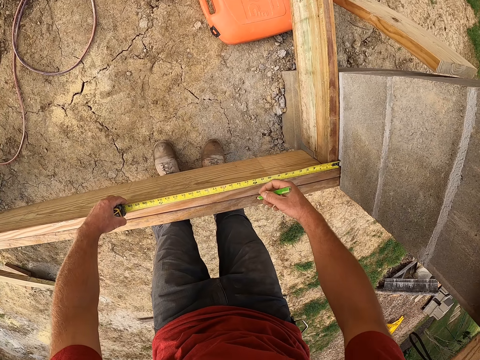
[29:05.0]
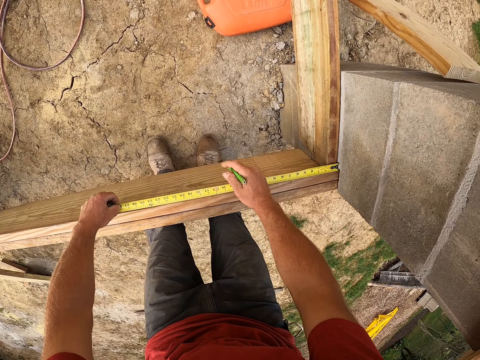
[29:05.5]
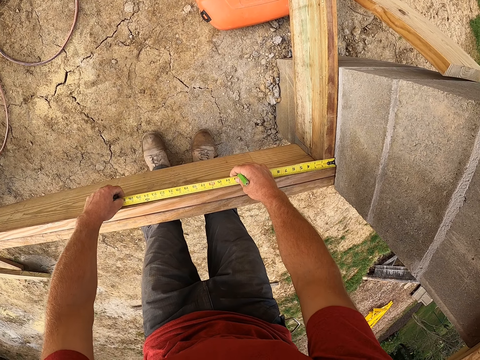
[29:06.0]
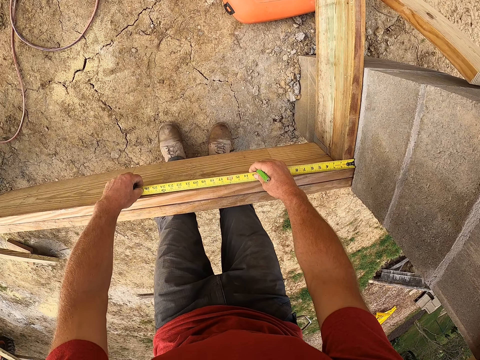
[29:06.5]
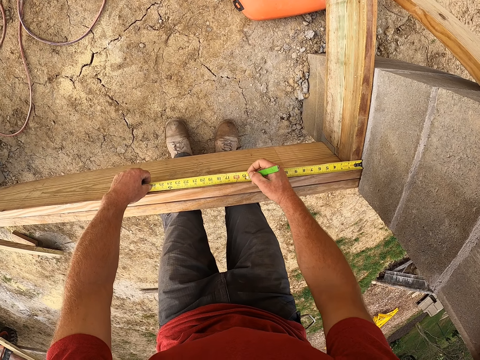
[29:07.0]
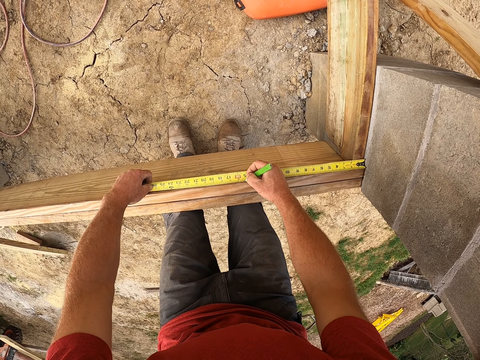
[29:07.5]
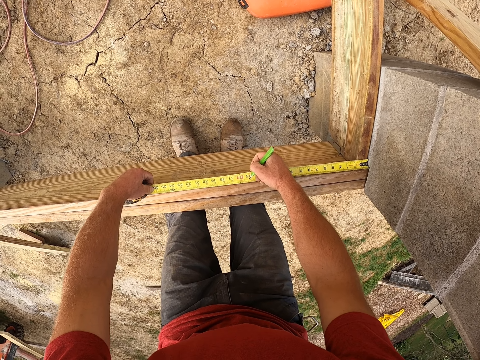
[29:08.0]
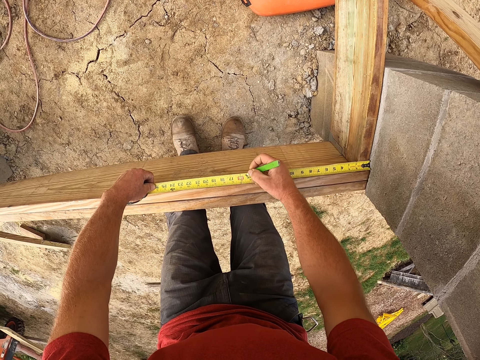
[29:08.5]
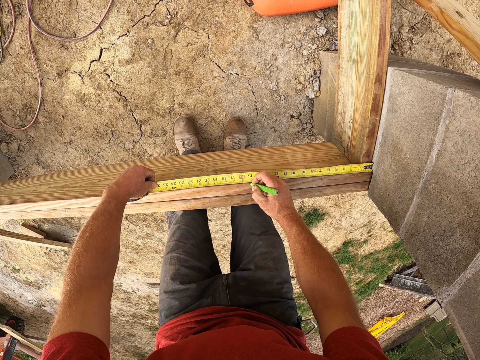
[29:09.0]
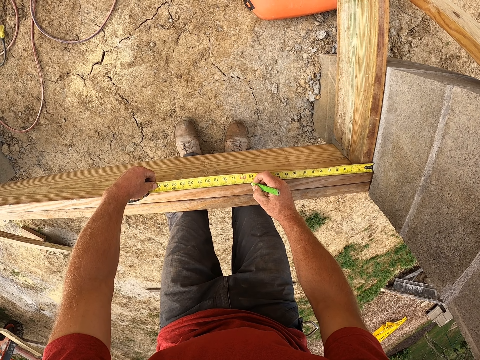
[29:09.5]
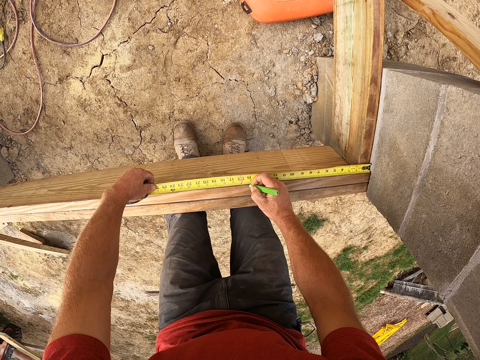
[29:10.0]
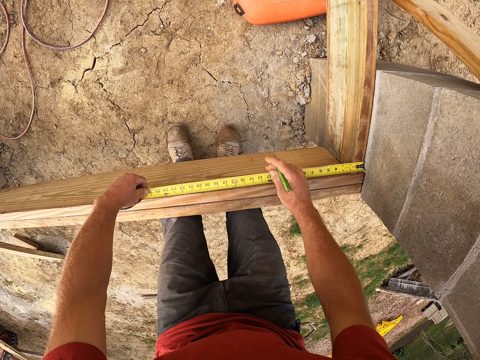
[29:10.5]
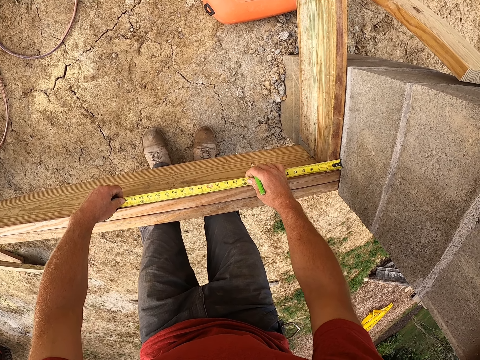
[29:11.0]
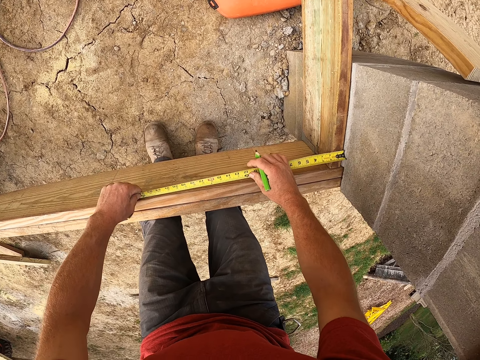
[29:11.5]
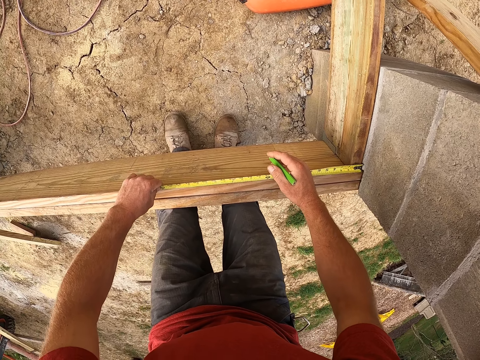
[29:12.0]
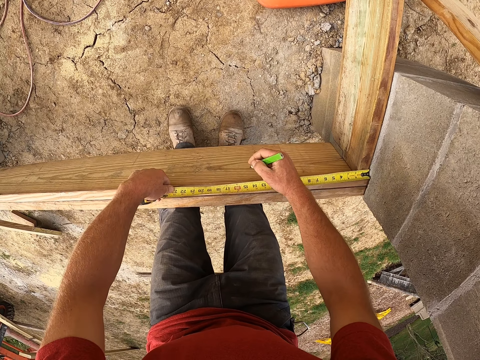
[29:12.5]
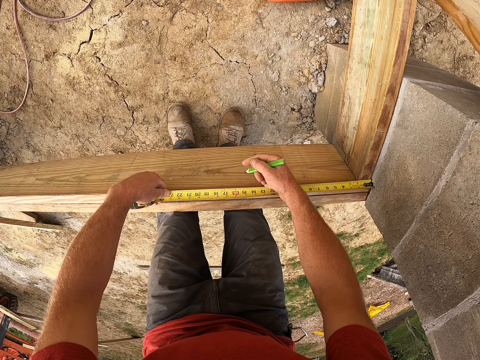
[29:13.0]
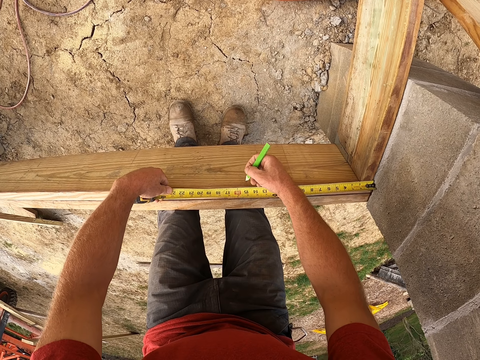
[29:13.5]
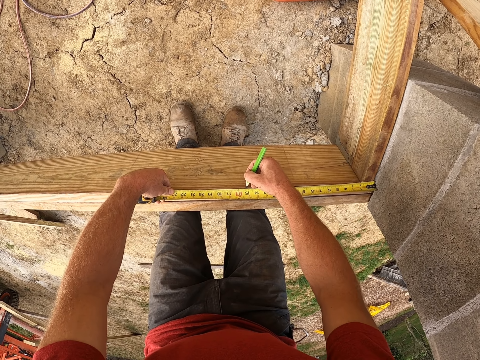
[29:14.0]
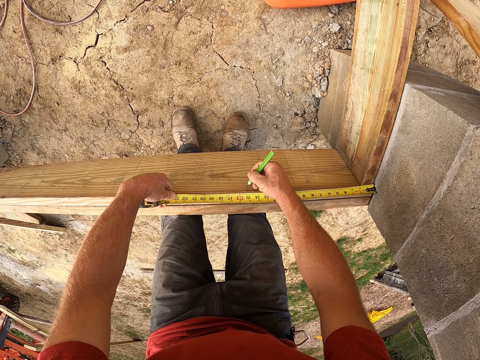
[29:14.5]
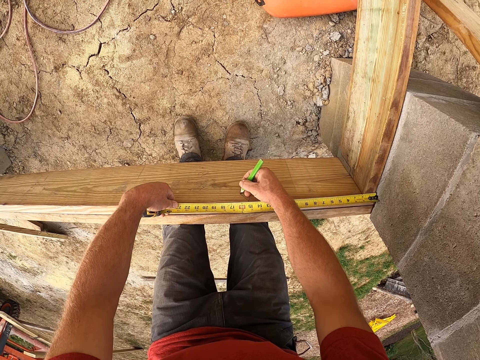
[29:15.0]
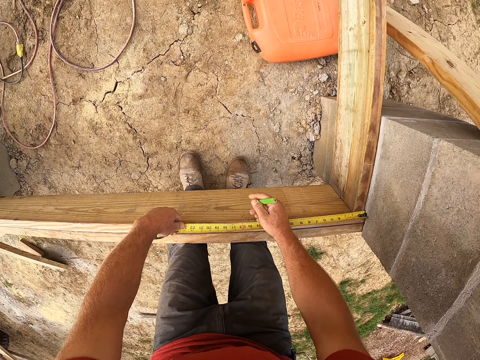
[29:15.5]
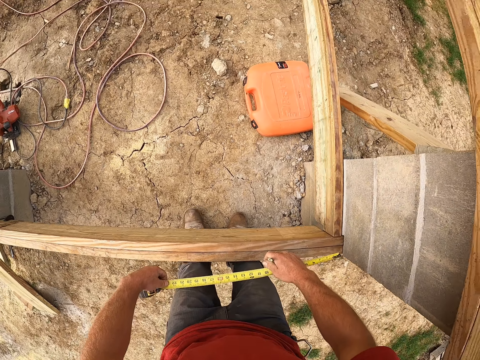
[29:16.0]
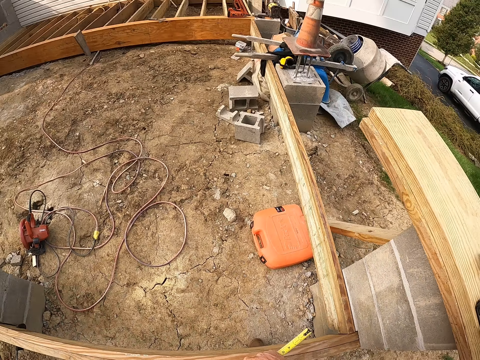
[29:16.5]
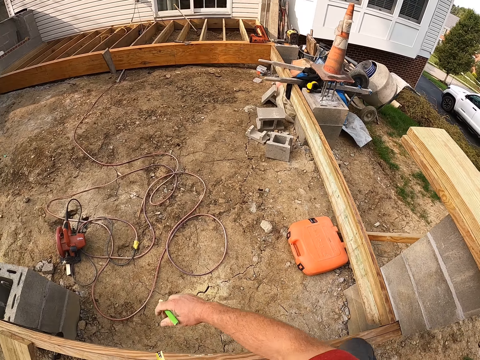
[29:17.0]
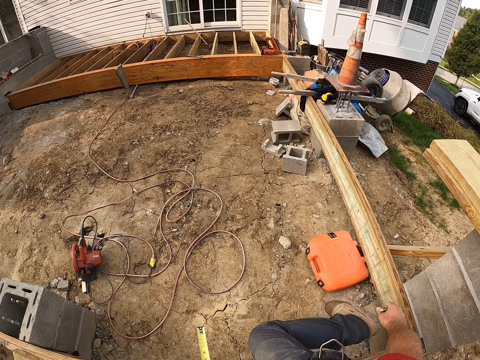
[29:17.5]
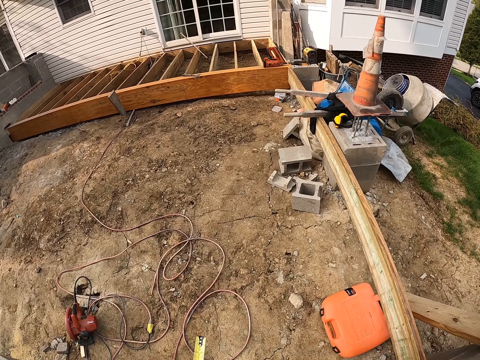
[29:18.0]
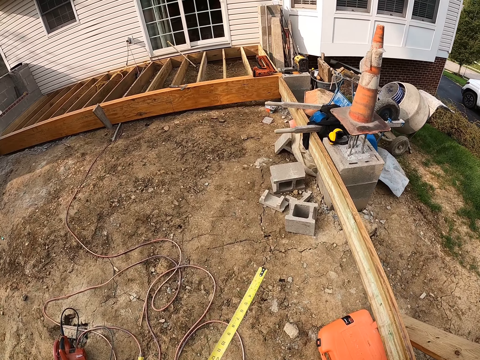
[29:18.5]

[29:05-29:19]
The camera wearer places a tape measure on a wood. They mark the wooden plank with the pencil. They mark the wood using the pencil repeatedly. They pick up the tape measure. They jump over a wood.

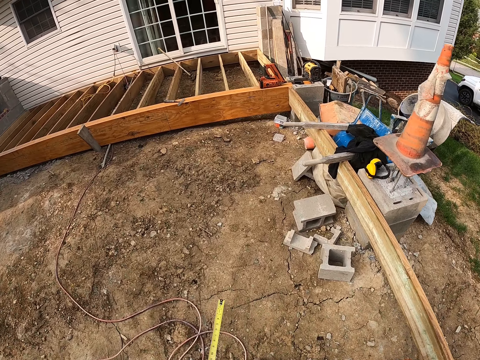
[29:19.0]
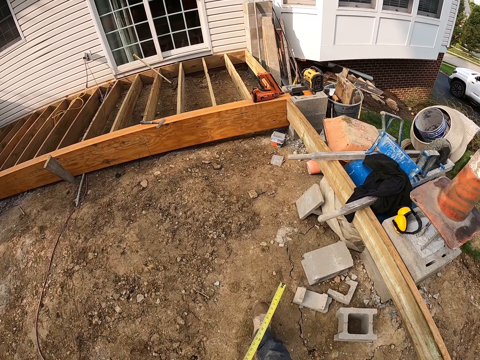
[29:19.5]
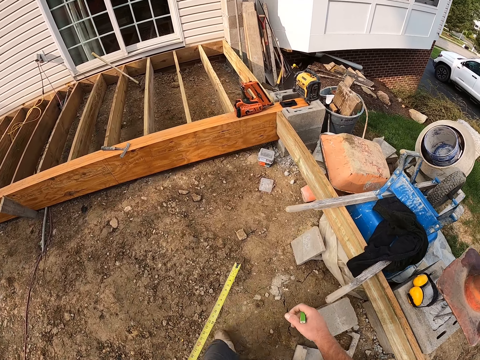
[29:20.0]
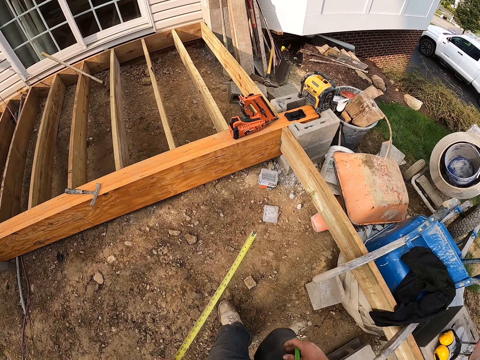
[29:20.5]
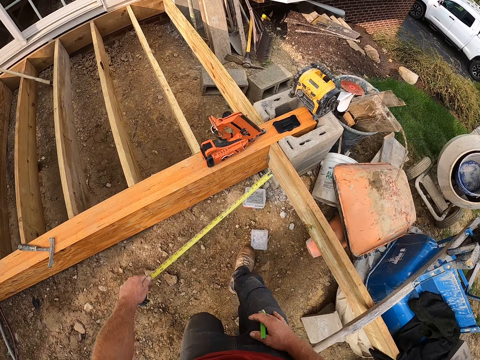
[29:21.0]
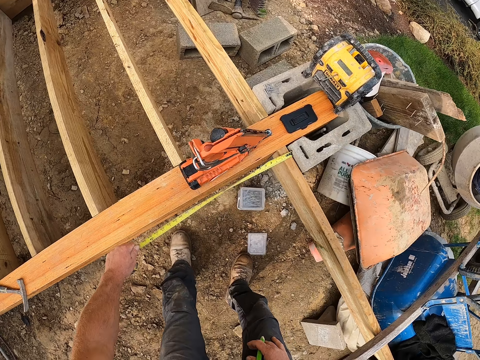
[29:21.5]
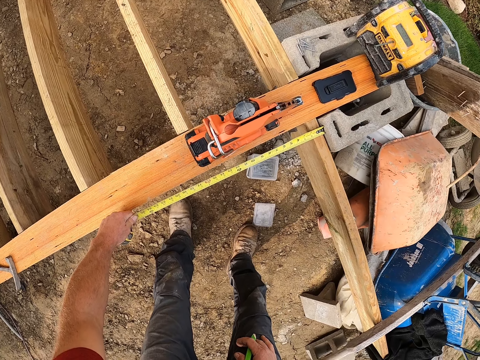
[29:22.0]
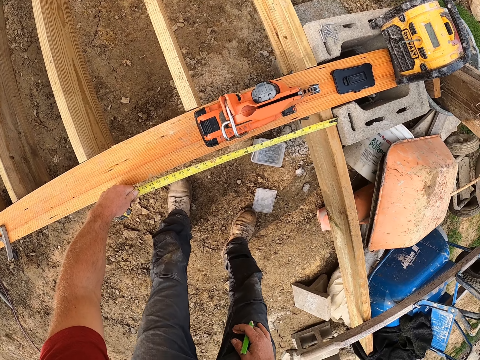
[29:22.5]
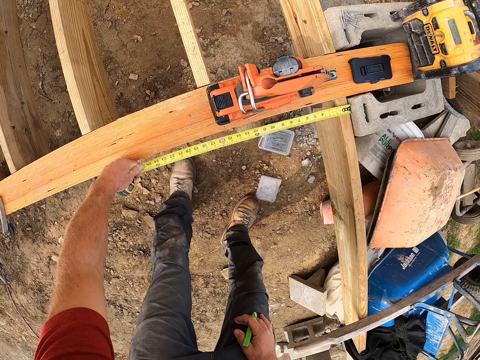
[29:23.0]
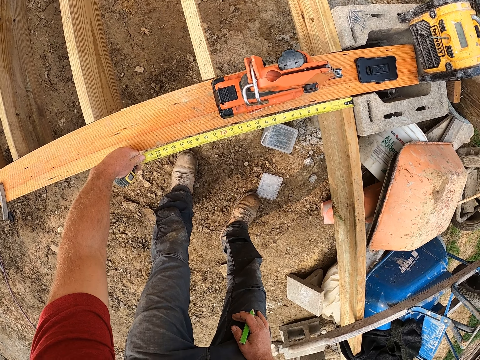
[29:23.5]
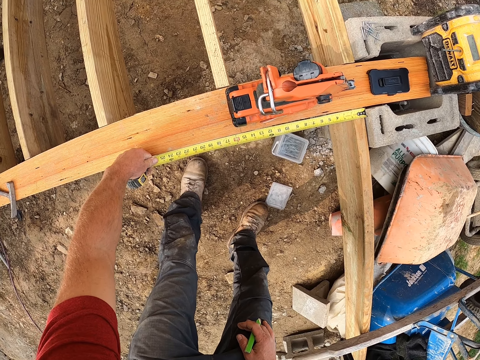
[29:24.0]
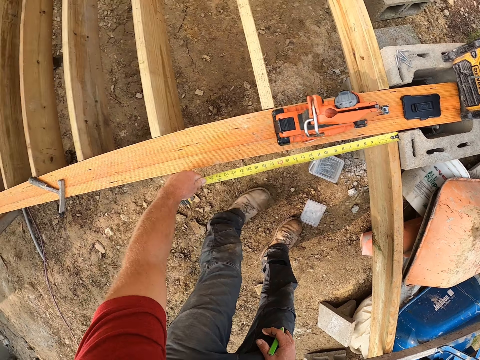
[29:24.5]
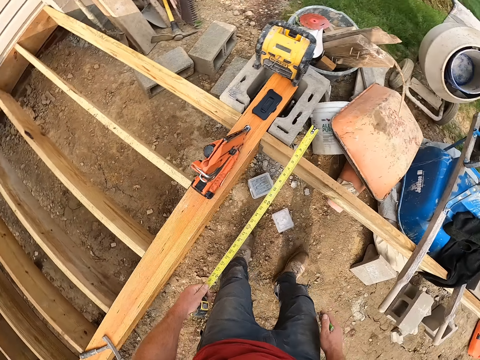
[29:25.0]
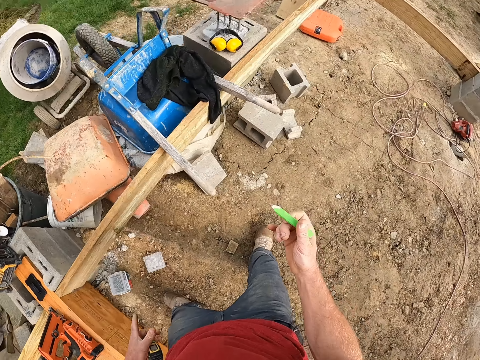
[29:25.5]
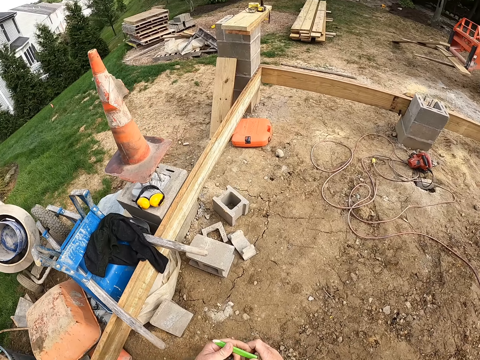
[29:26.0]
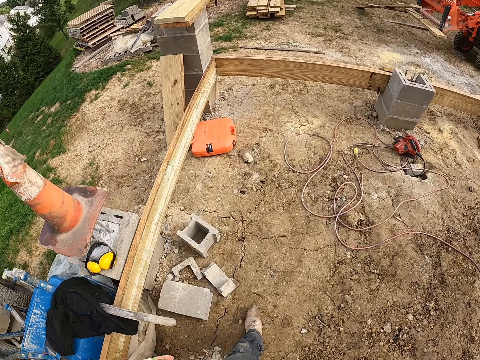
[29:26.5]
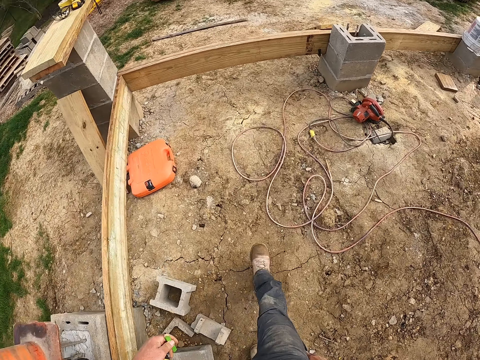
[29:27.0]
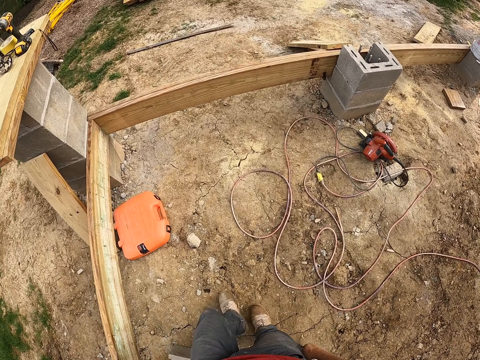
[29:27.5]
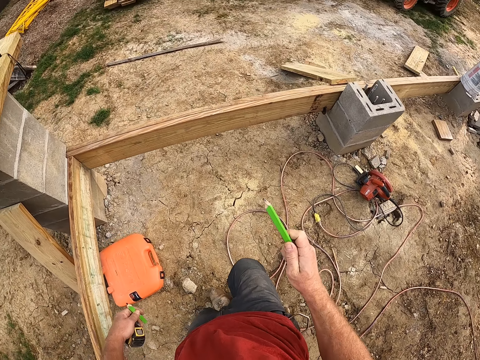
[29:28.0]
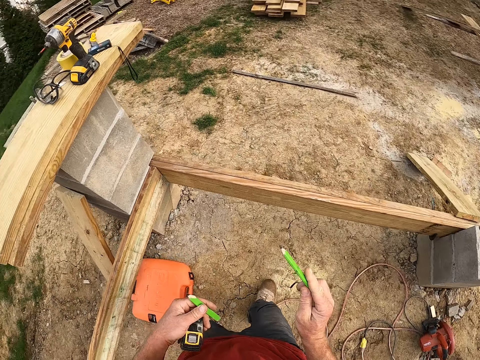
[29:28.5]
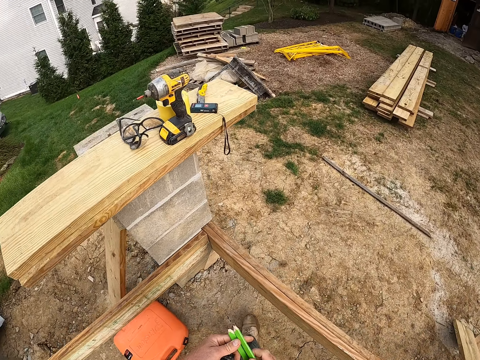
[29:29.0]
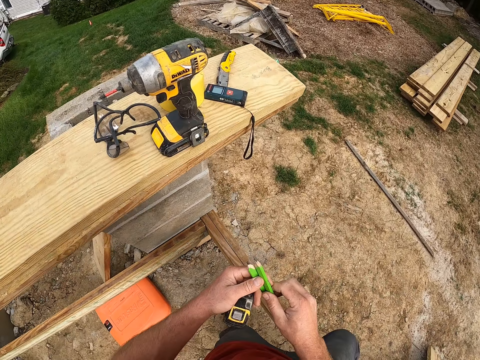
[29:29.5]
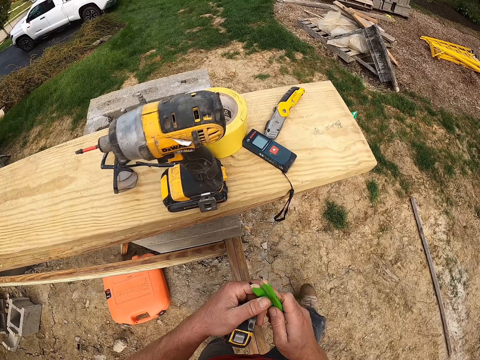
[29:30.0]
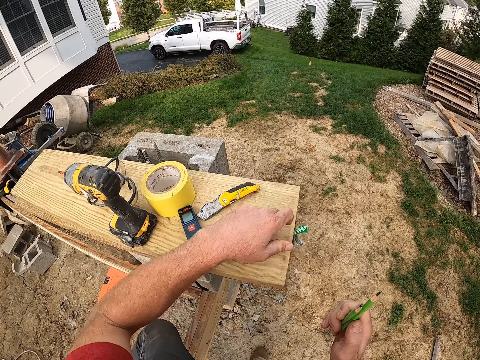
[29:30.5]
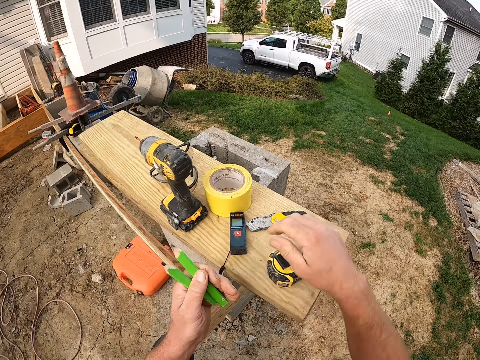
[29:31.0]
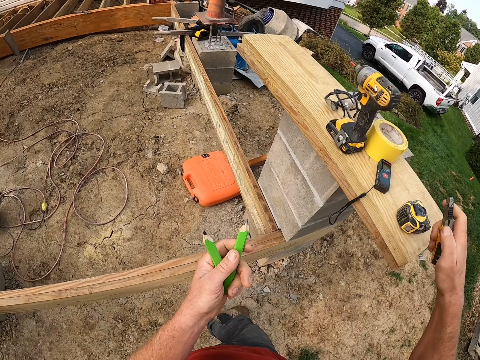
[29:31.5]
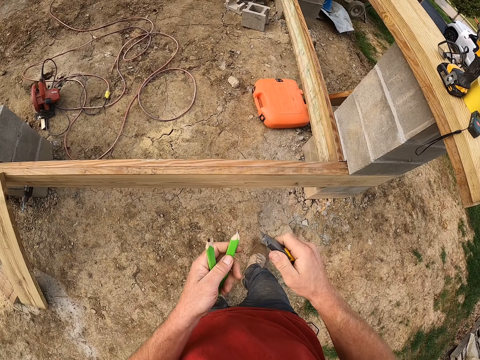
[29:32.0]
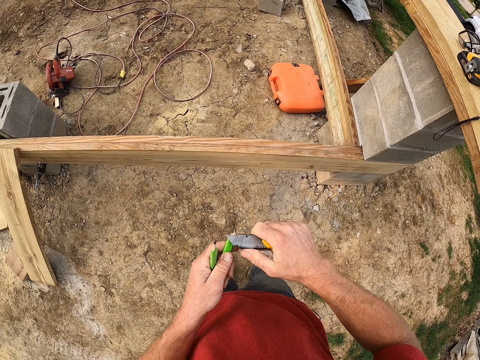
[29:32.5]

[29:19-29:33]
The camera wearer walks around. He measures the wooden plank with the measuring tape. He places the tape measure on the wood. He picks up the tape measure. He walks around. He jumps over the wood. He picks up the hand cutter or knife from the wooden plank. He sharpens the pencils in his hands with the hand cutter.
